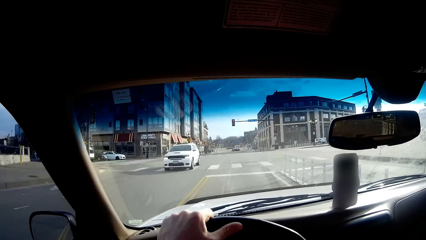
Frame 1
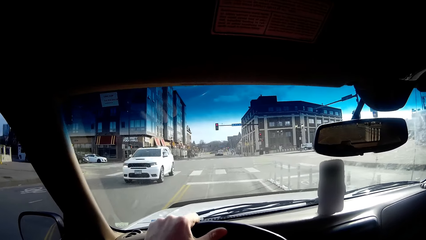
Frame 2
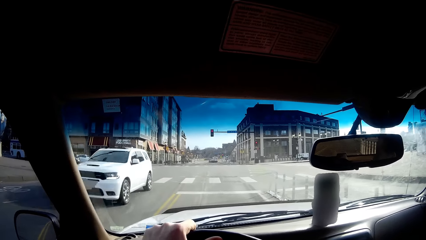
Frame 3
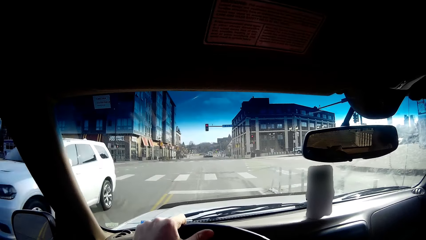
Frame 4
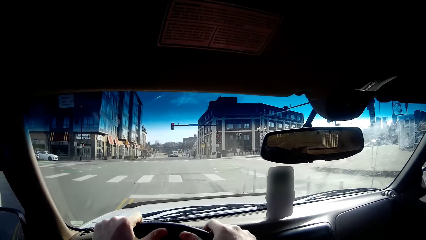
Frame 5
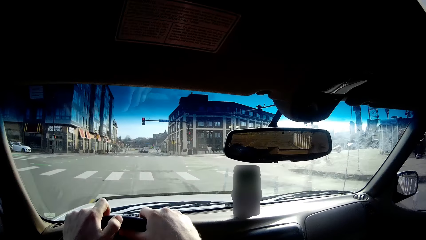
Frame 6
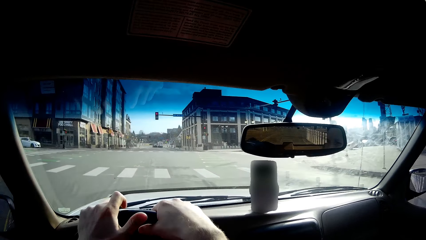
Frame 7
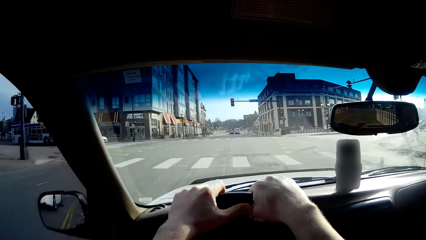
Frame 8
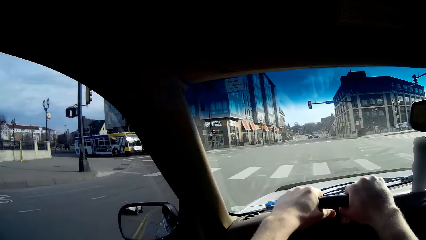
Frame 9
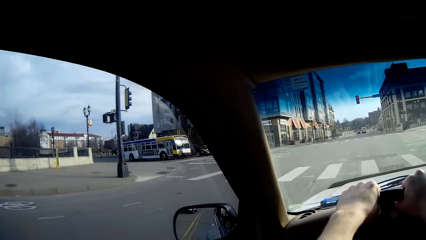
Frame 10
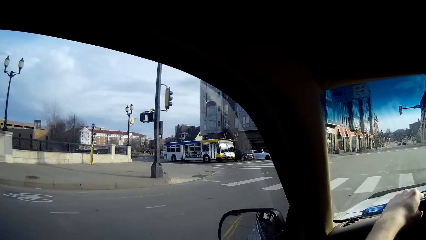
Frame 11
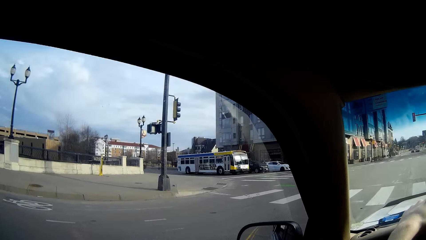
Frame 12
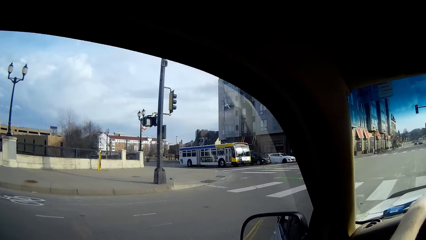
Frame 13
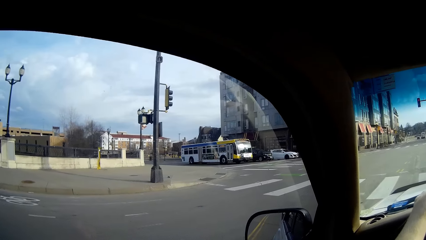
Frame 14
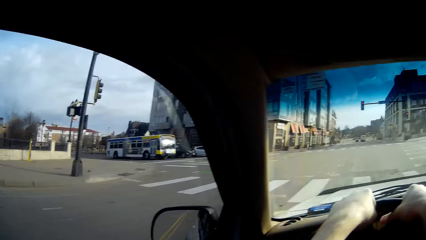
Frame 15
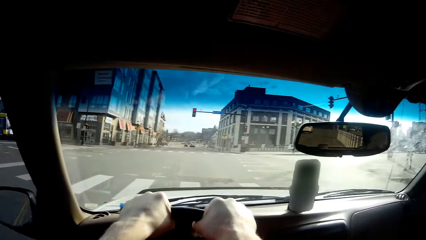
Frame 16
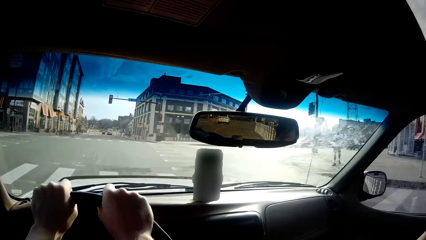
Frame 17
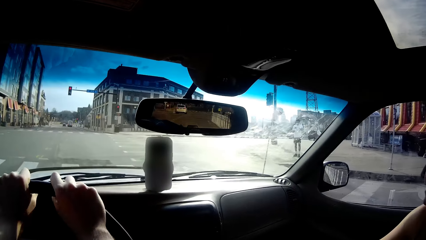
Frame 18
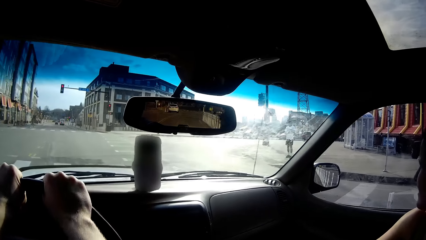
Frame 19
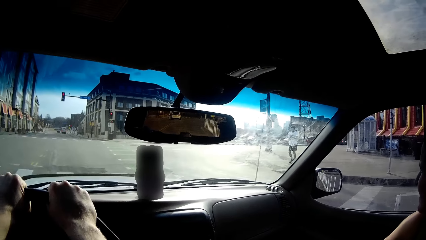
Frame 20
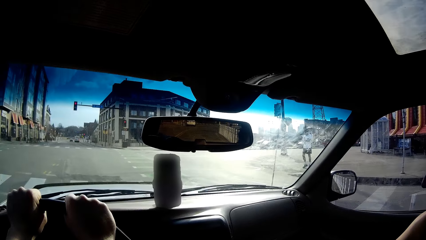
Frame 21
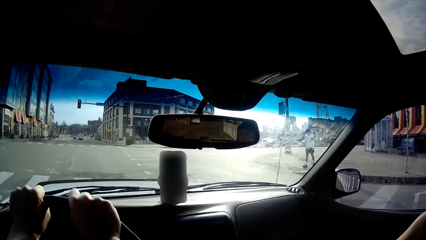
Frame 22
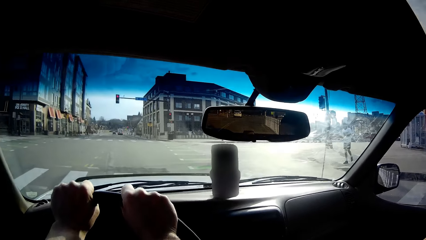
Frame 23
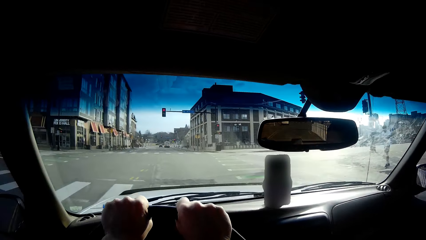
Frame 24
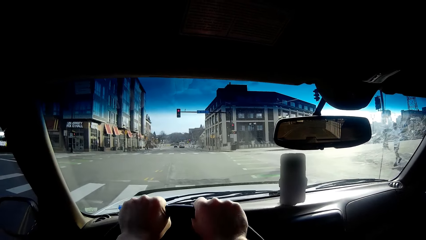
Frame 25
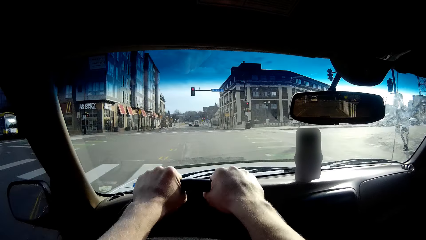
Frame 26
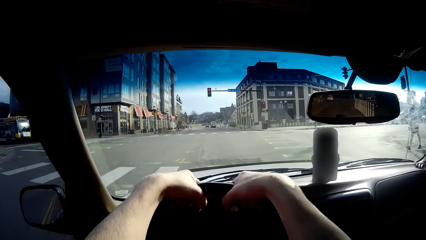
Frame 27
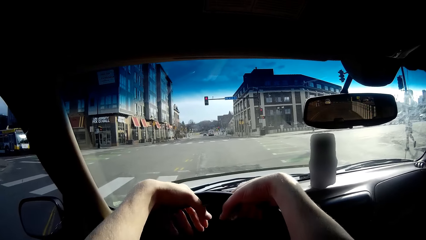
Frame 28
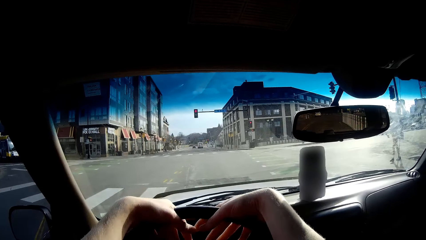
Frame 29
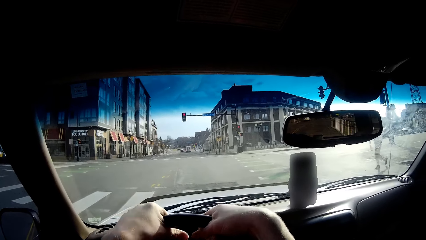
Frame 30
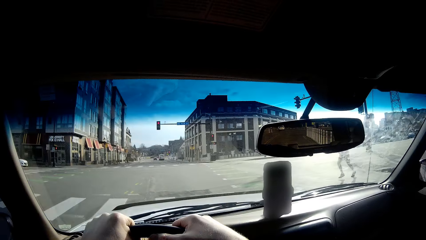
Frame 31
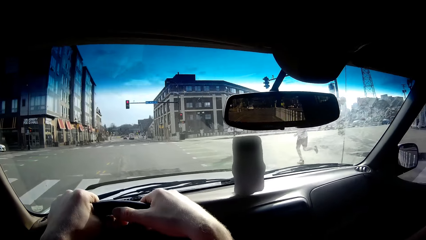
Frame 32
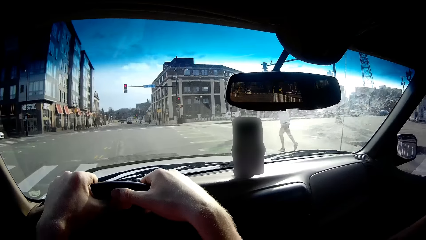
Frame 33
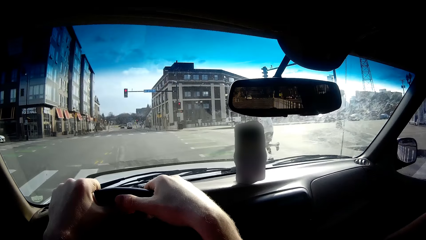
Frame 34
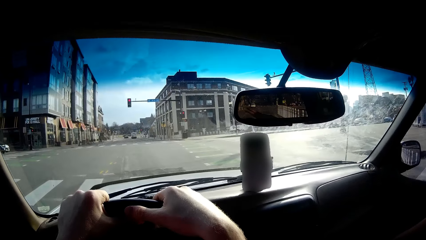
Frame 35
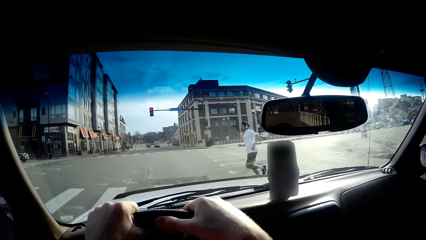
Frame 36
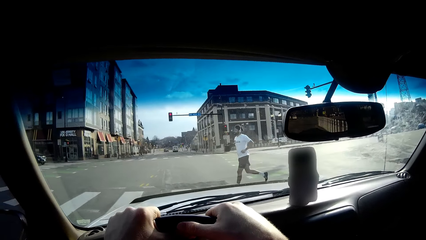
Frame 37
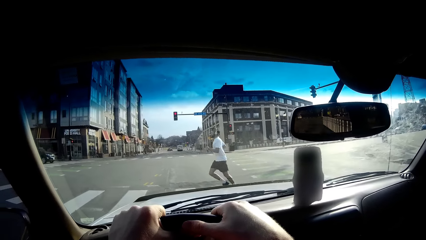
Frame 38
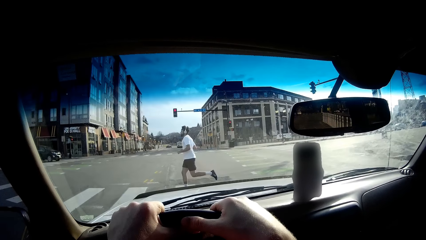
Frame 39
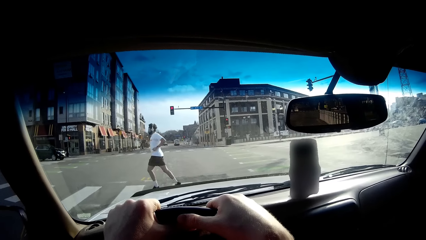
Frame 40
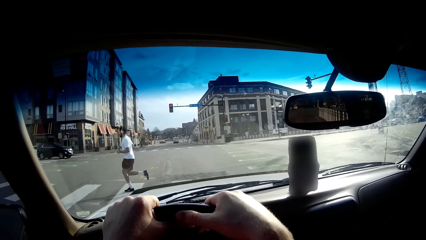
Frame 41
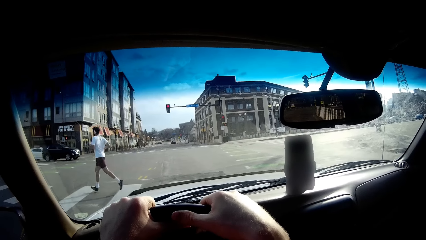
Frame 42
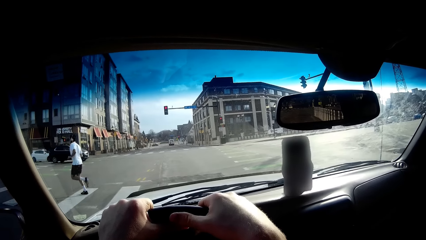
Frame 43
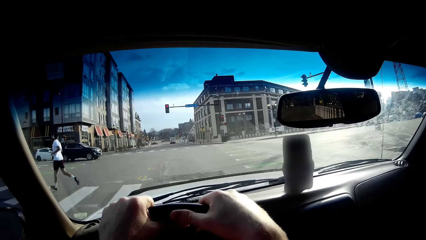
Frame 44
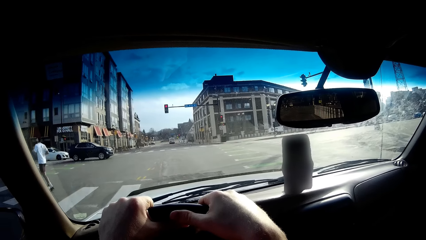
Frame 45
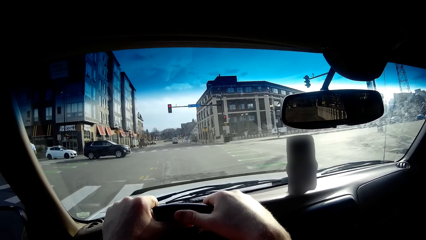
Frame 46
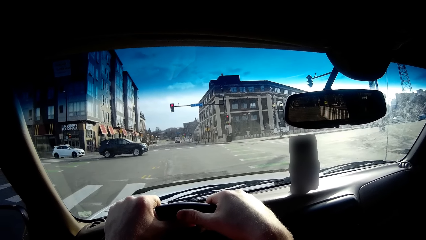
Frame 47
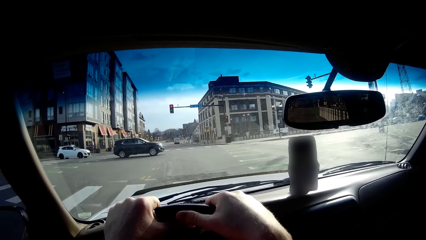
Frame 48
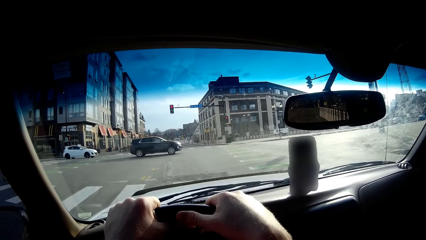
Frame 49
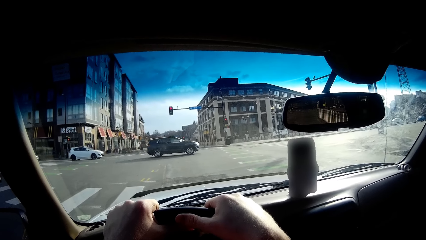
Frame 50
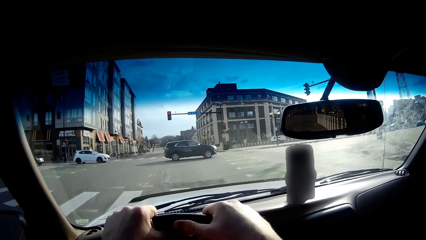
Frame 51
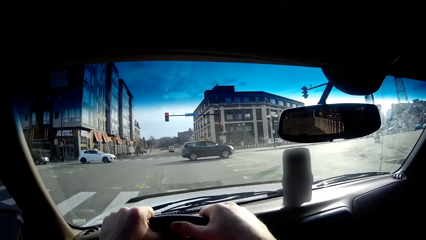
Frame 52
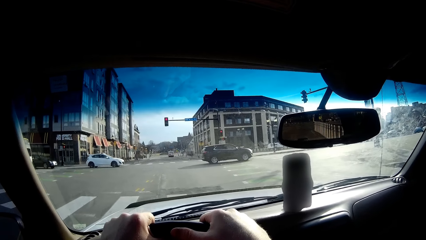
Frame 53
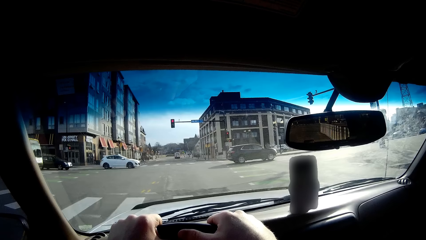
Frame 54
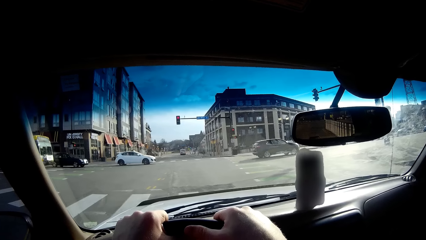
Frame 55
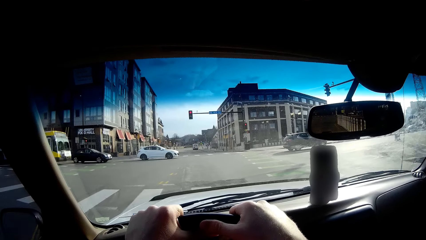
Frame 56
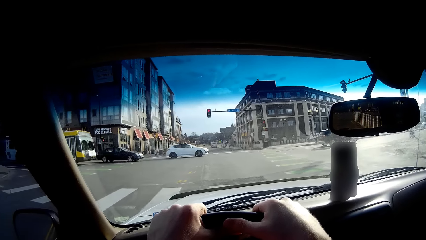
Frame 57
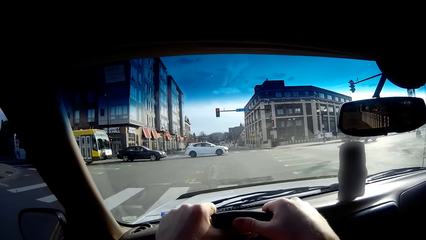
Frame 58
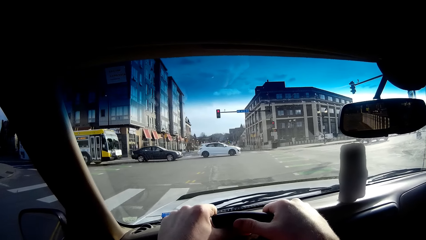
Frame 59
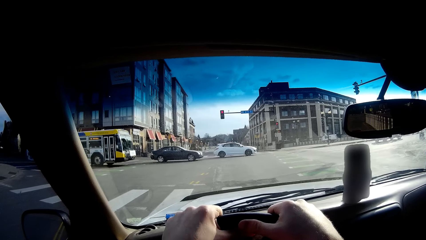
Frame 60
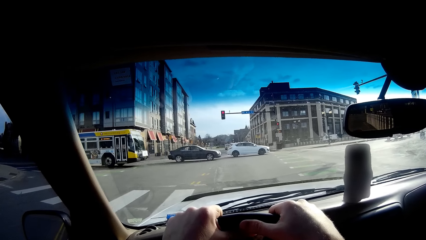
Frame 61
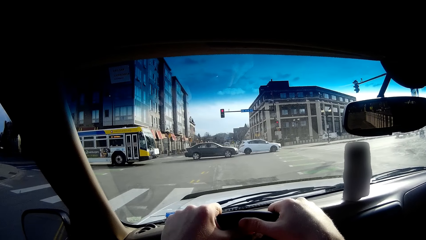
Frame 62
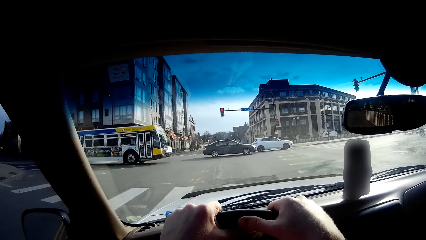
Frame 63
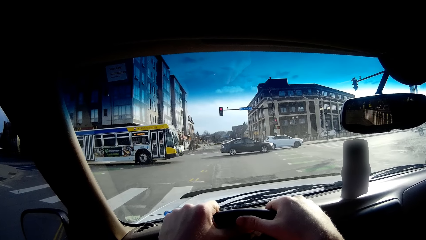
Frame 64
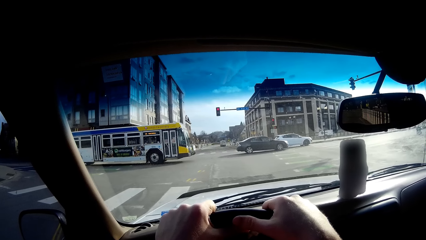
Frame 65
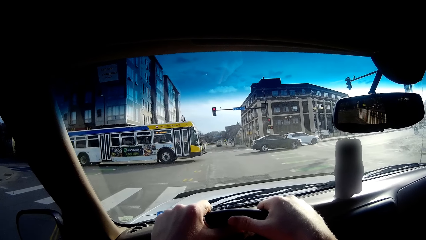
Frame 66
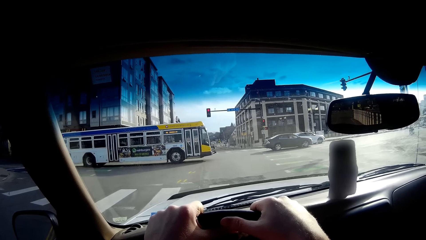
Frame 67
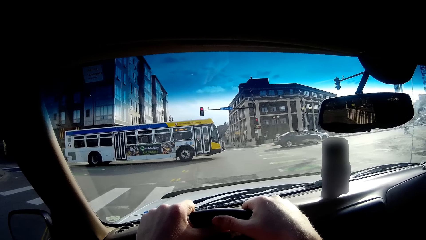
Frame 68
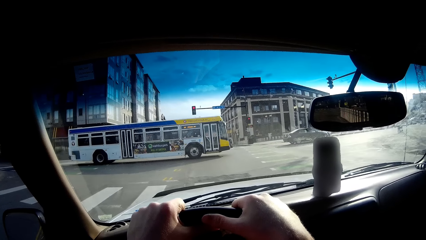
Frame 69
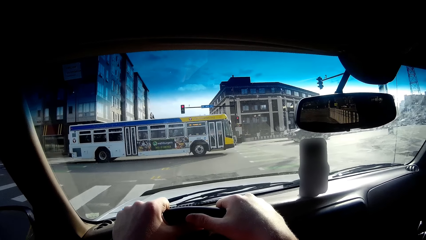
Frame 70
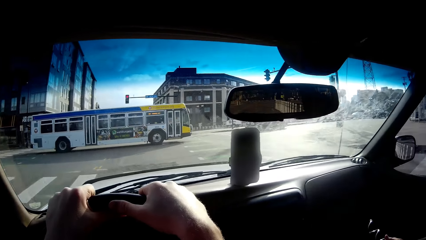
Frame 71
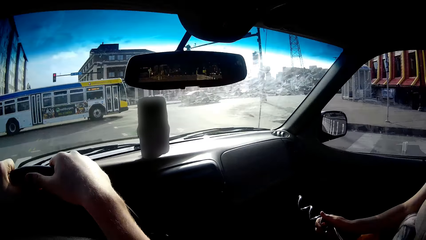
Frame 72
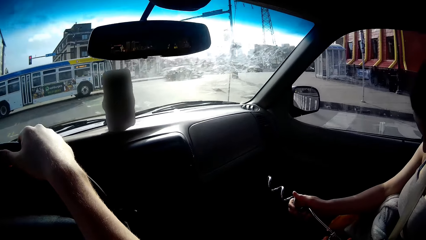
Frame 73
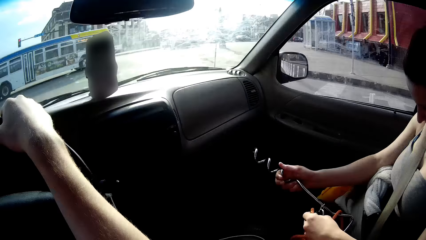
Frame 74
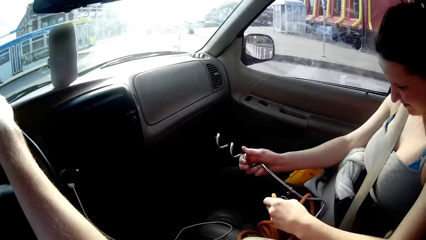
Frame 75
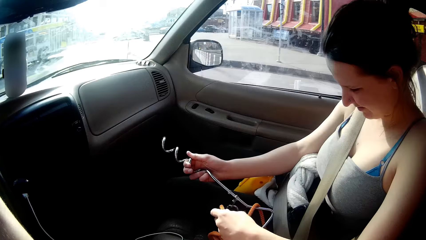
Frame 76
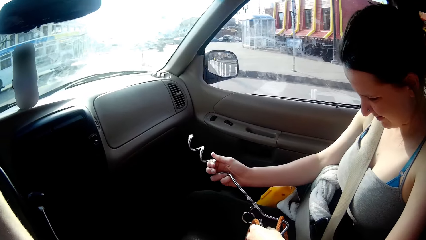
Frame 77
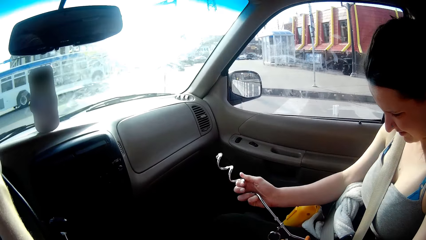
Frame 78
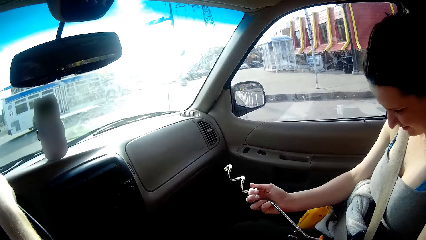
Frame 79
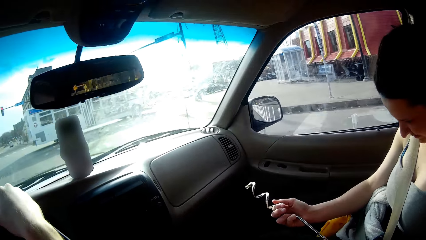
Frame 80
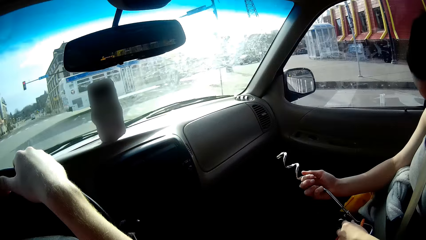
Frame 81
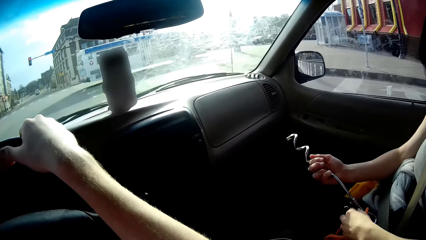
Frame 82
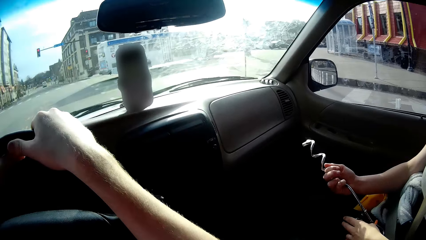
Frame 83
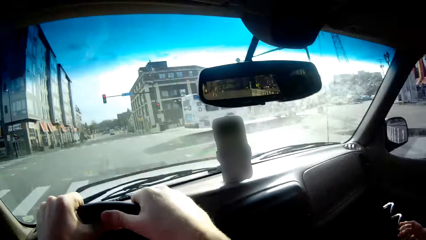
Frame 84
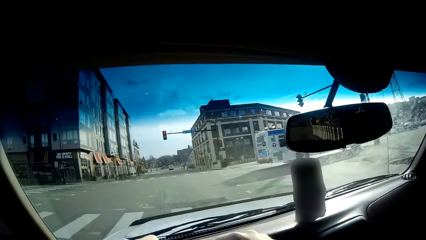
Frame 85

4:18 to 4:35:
The camera wearer looks around. They stop the car at a junction. A woman stares at the metal. The woman holds something in her hands.
